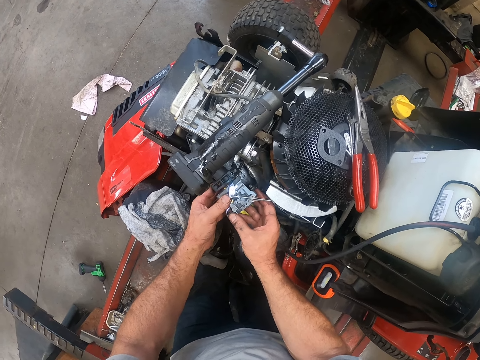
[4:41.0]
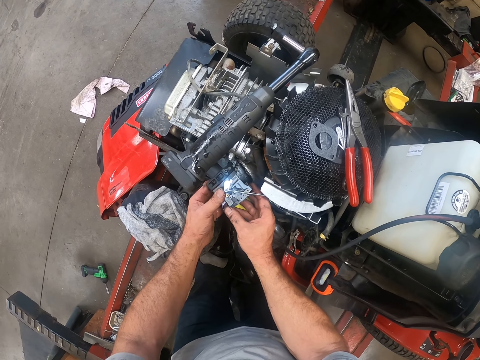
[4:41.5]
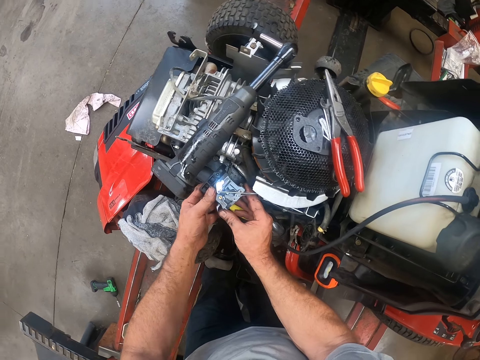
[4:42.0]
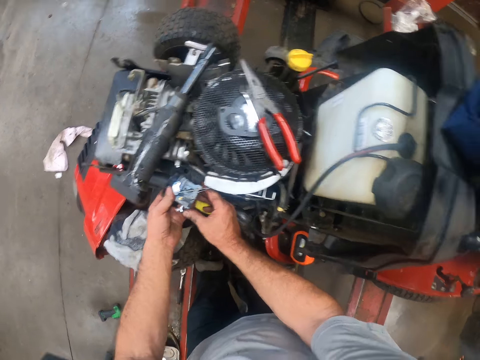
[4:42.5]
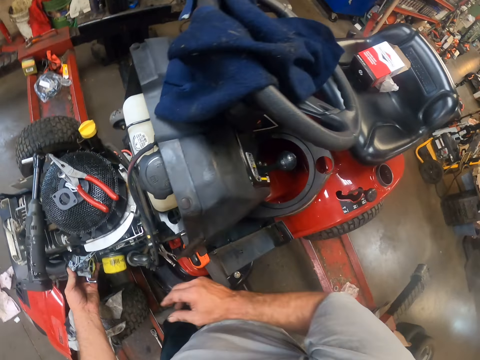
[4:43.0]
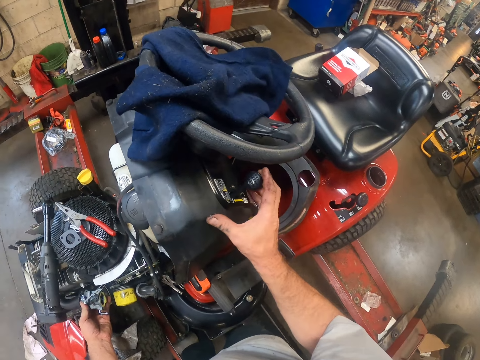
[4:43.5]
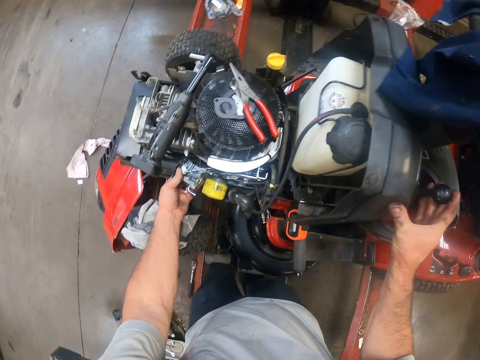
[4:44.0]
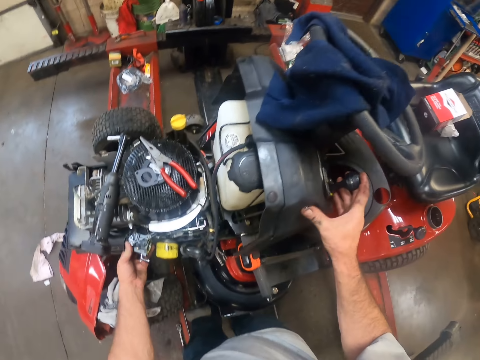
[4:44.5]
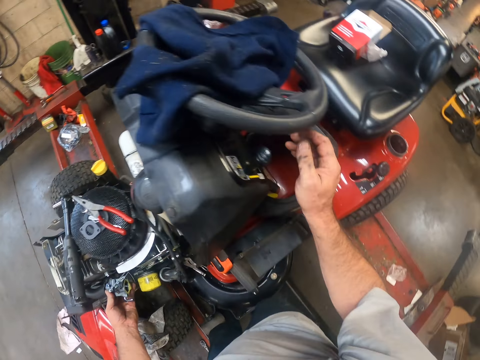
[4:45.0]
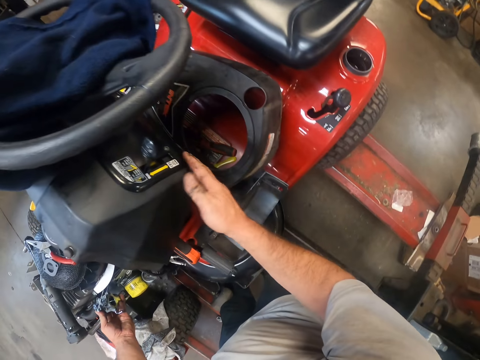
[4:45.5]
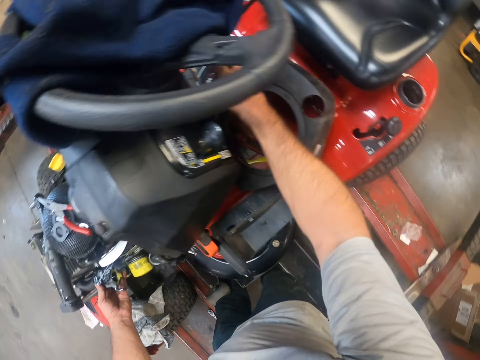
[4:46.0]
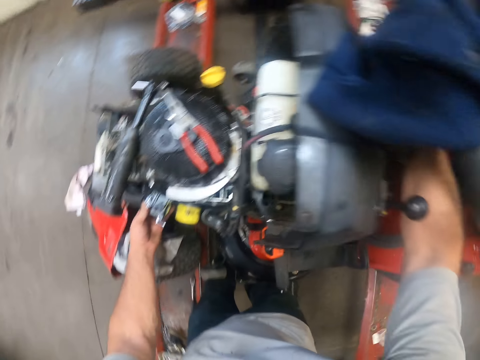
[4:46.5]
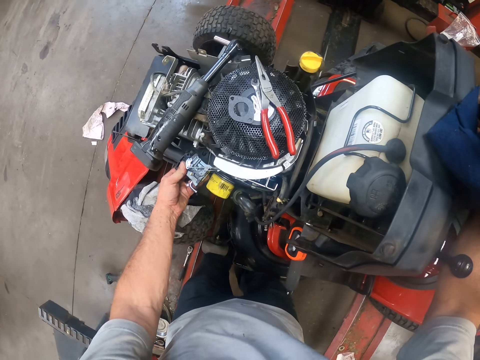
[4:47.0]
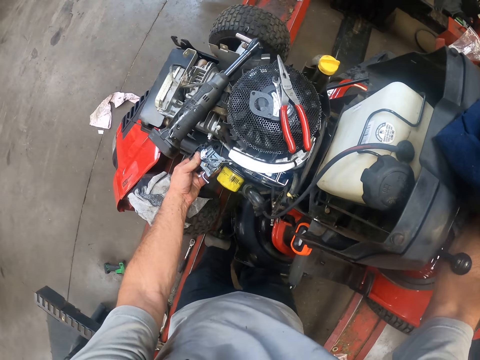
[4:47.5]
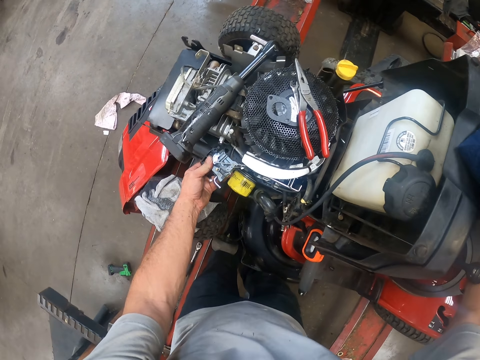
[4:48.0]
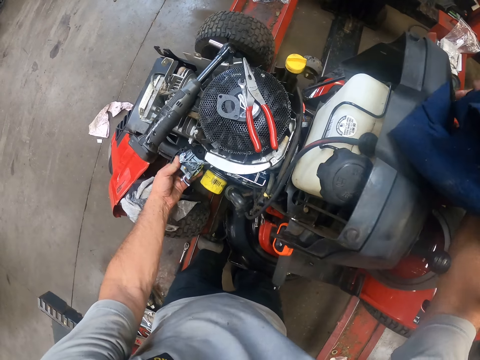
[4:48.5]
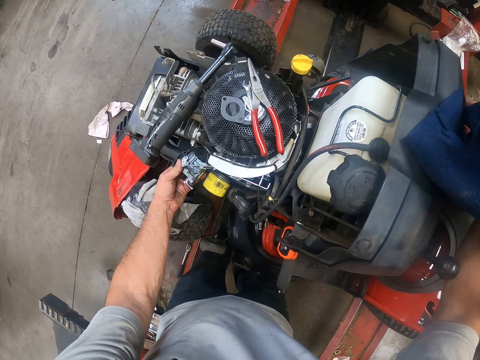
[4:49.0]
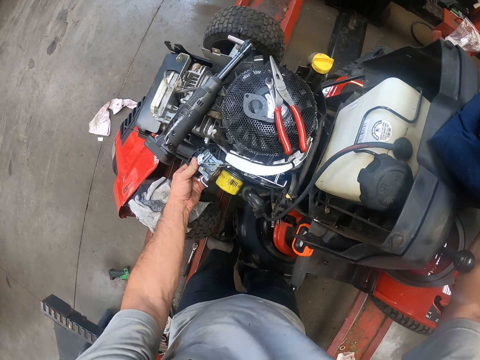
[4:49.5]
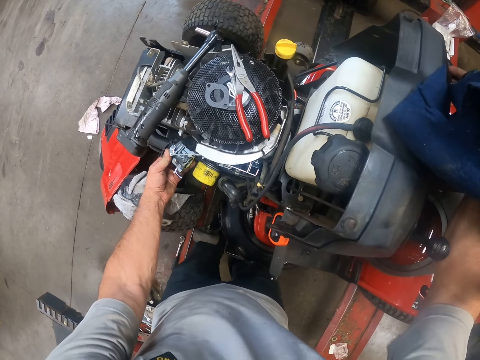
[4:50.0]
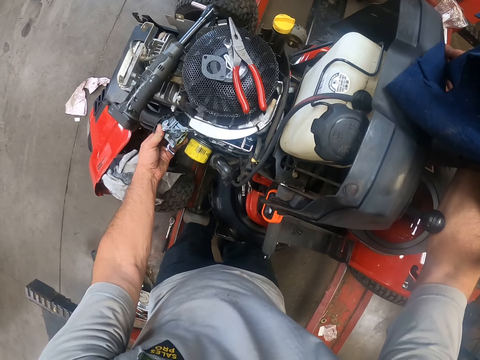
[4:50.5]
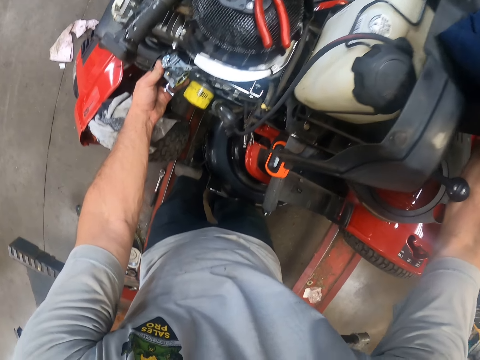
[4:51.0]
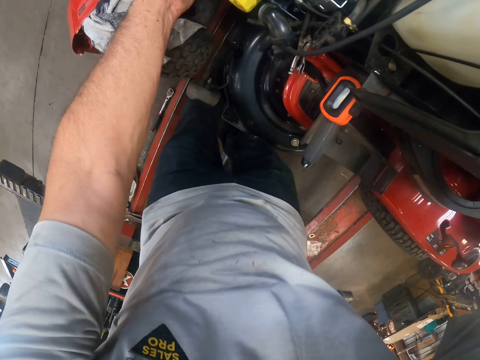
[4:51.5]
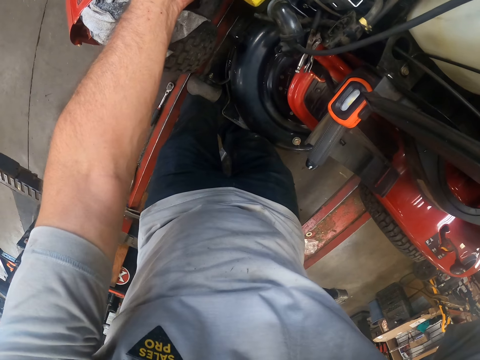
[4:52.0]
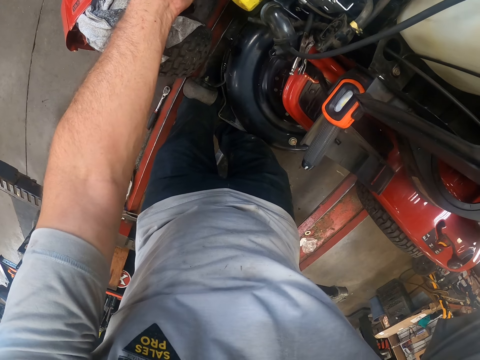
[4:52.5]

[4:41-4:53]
The camera wearer removes the hand from the engine. He presses the gear. He moves his right hand around the lawn mower. He removes the hand from the gear. He touches the lawn mower.

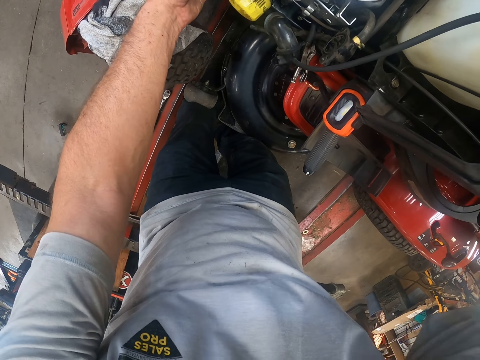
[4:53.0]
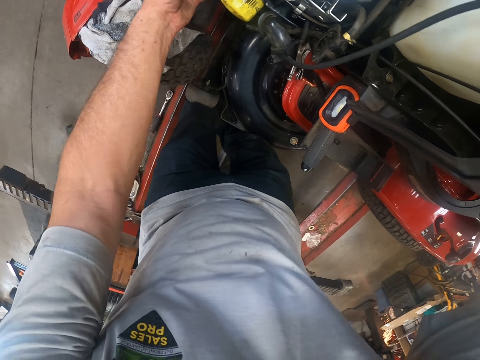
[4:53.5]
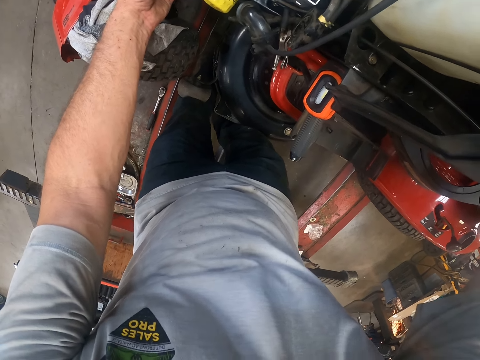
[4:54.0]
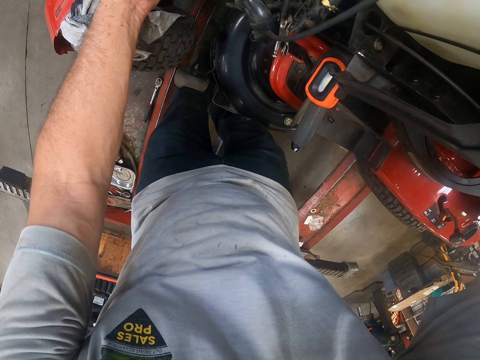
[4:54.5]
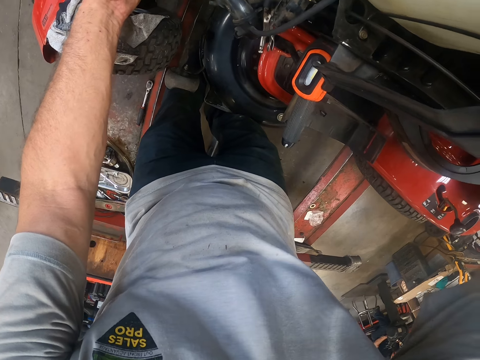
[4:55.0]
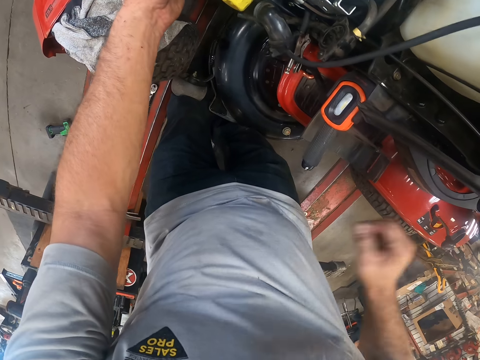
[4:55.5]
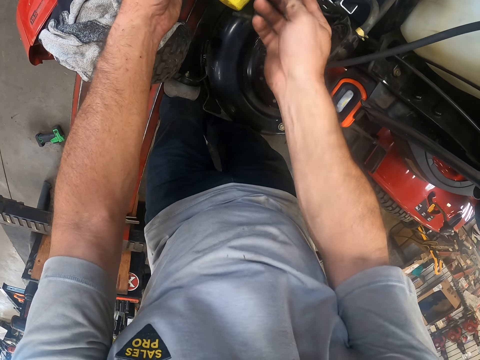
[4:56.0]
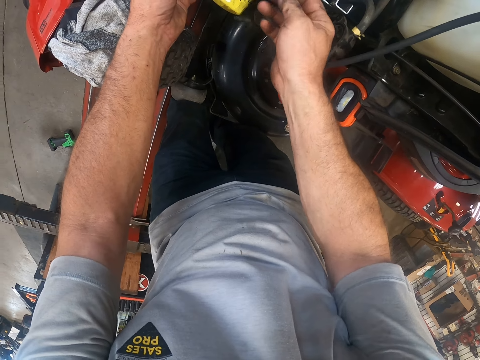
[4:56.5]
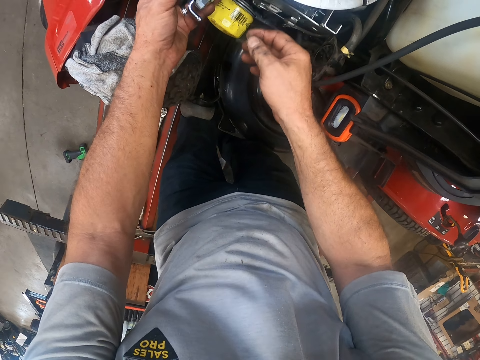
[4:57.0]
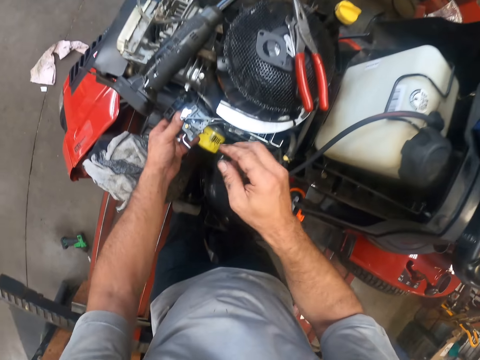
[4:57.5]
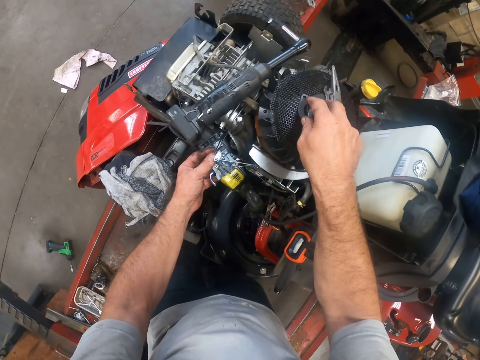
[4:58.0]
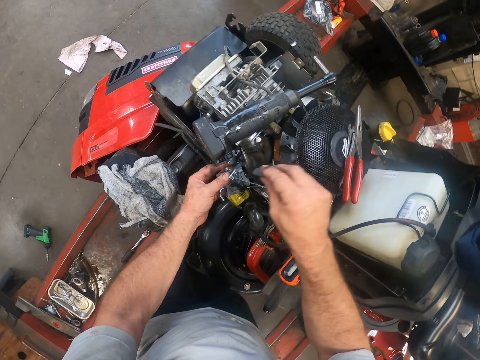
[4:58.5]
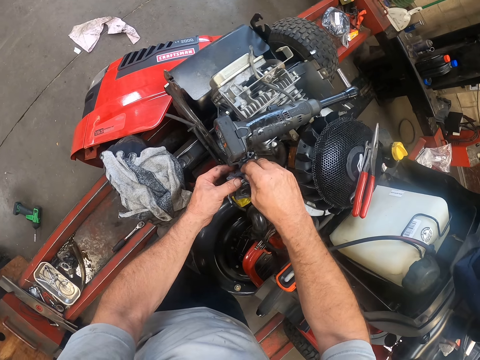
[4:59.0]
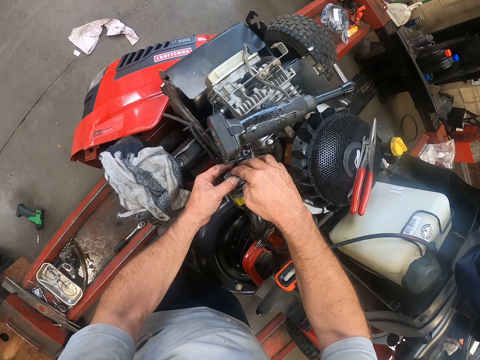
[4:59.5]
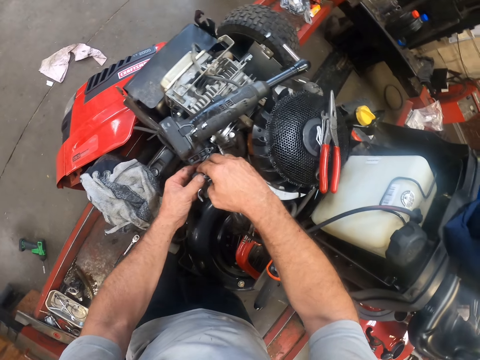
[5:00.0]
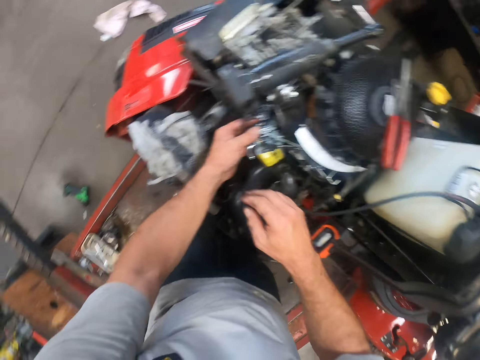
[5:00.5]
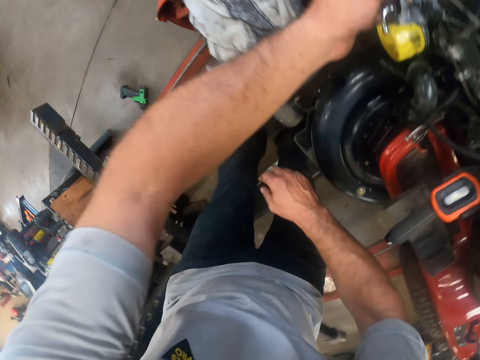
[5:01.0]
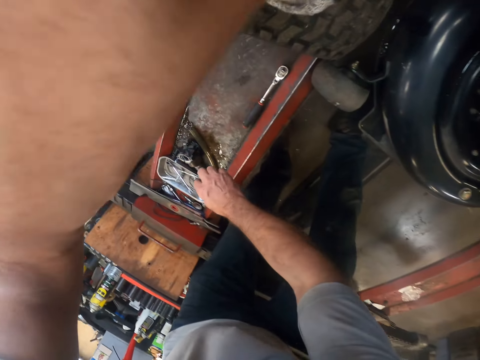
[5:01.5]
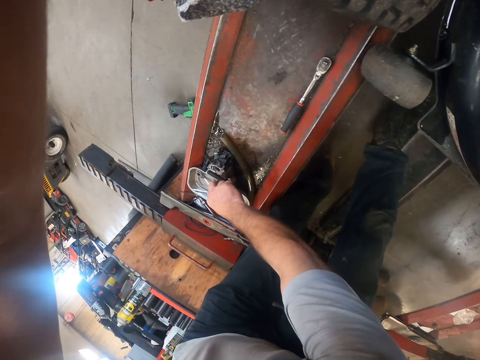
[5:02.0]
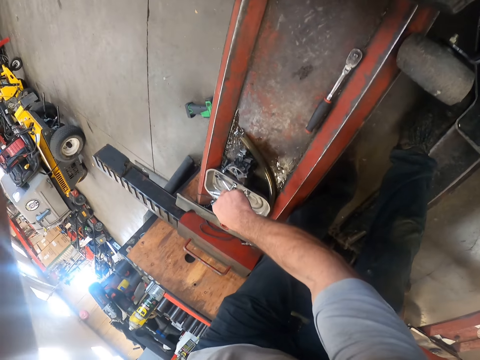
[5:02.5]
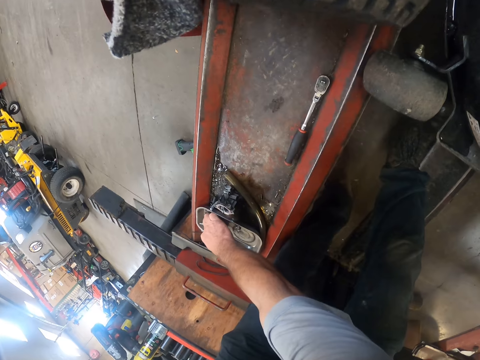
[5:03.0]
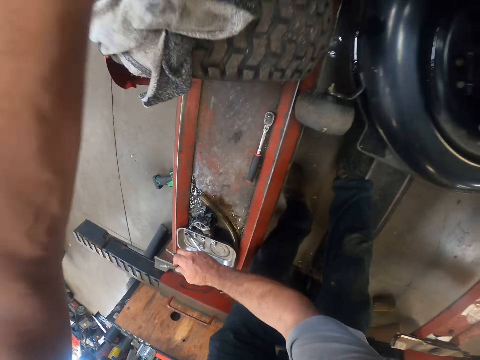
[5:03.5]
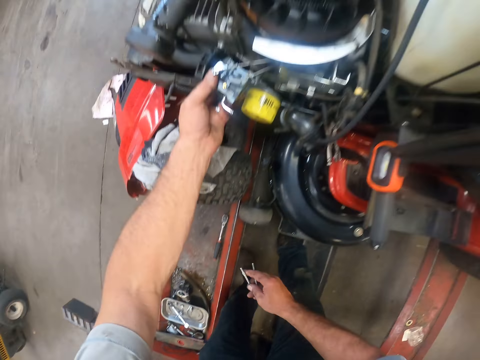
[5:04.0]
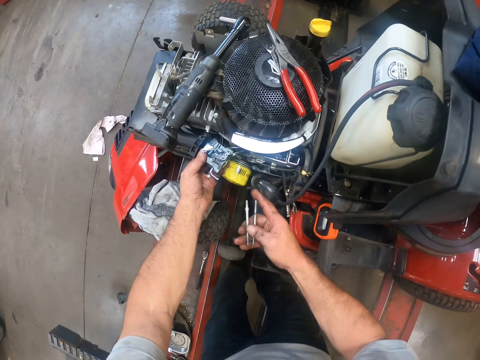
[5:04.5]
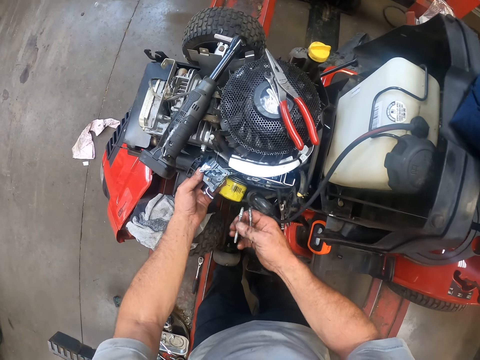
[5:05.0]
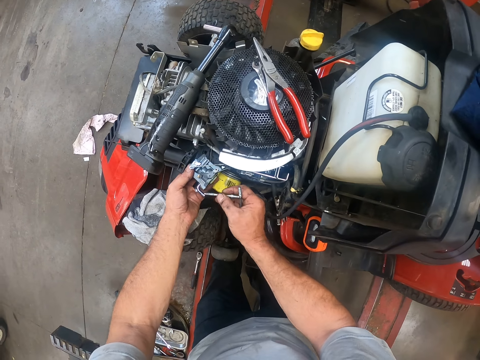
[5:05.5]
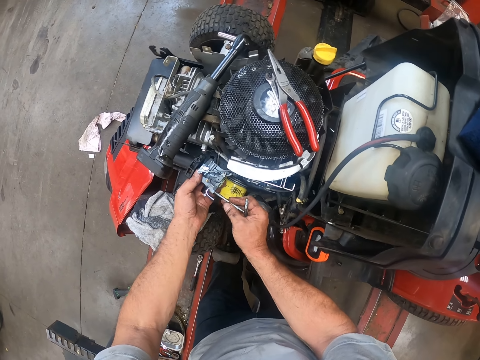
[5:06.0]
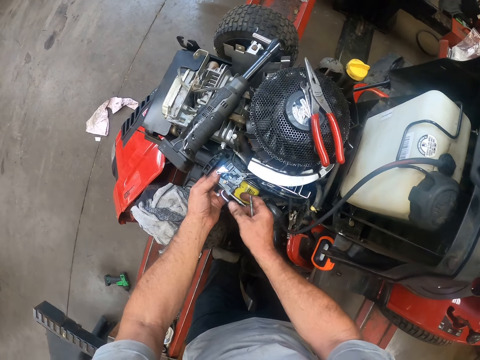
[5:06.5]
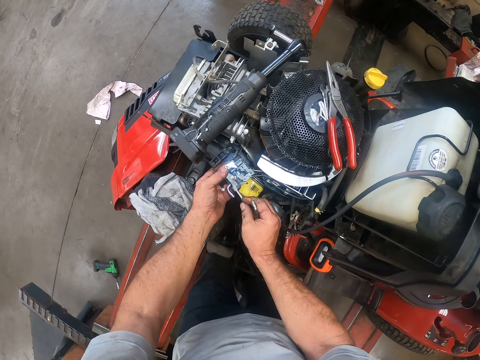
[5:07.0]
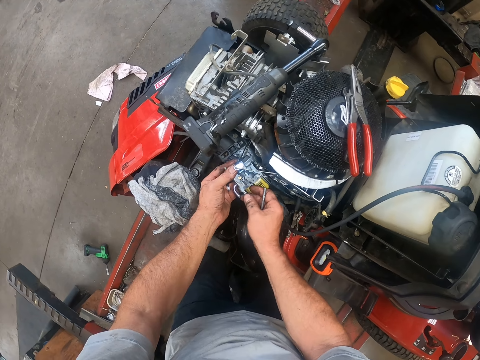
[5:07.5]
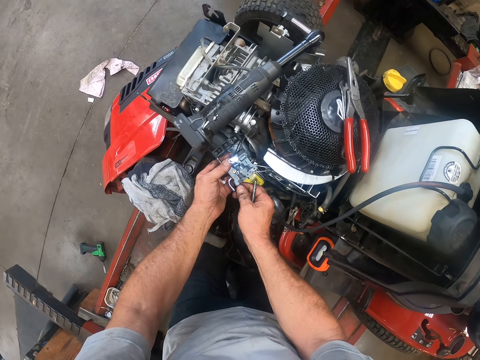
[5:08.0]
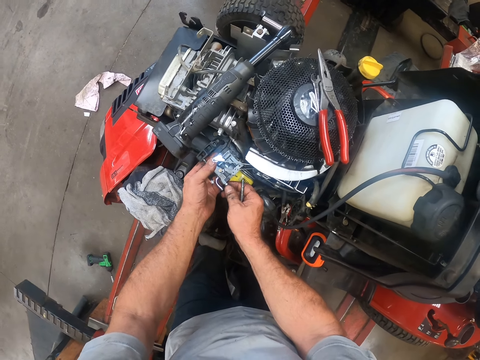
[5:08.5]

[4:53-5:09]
The camera wearer touches the lawn mower. He picks a washer on the lawn mower with his right hand. He places the washer on the carburetor with his right hand. He picks screws or bolts from a rail with his right hand. He inserts the screws into the carburetor with his right hand.
